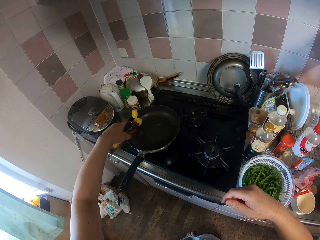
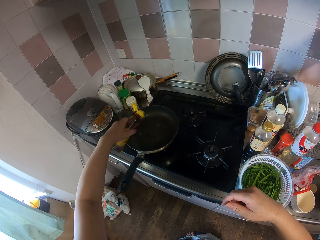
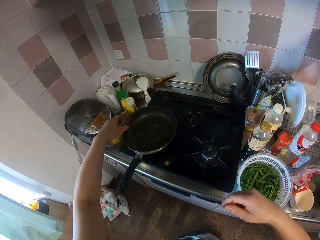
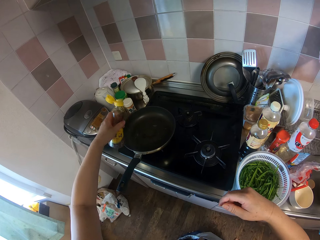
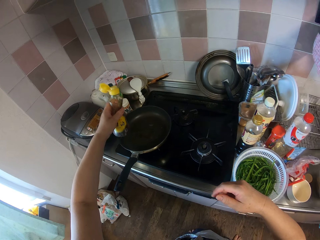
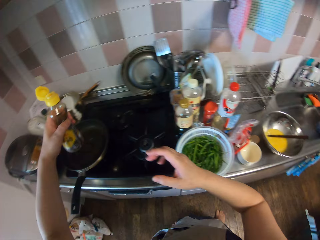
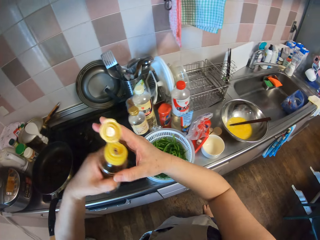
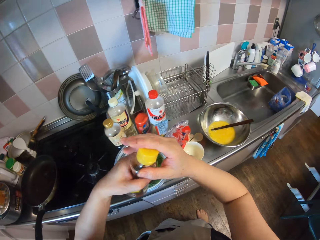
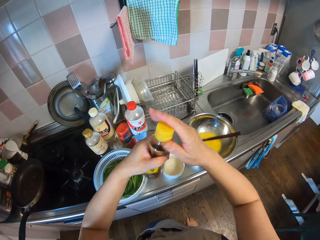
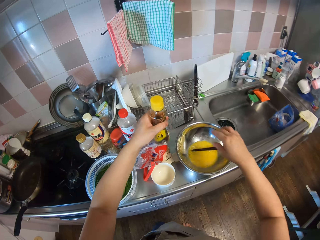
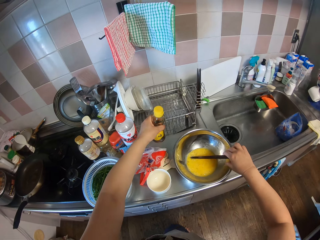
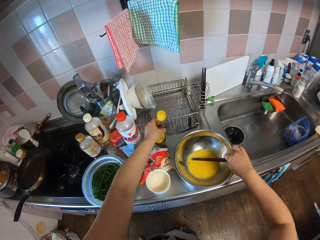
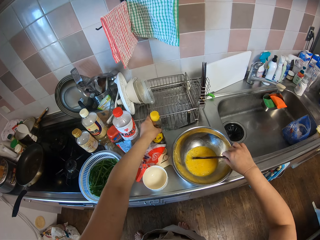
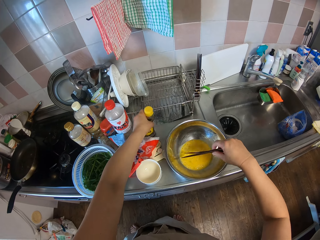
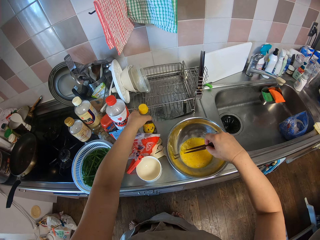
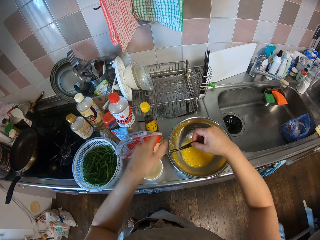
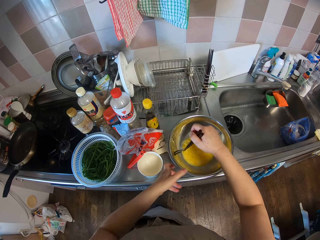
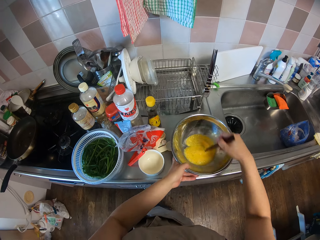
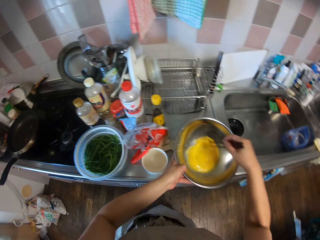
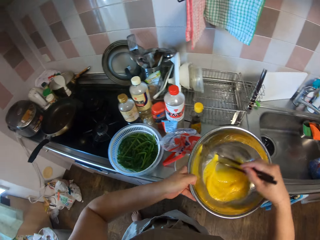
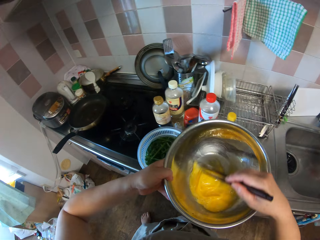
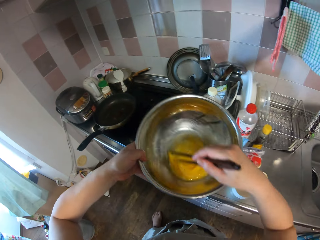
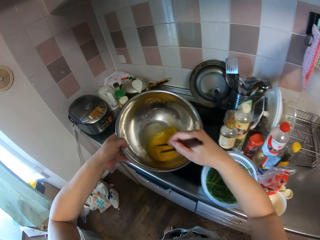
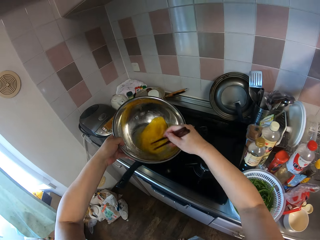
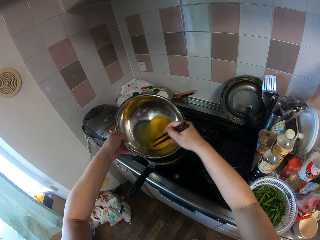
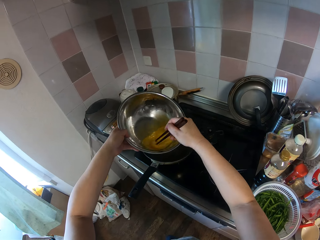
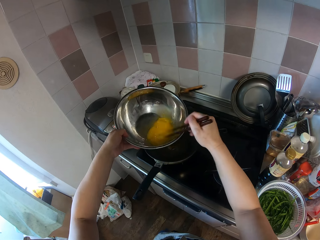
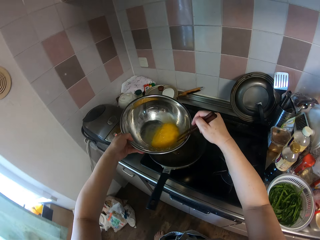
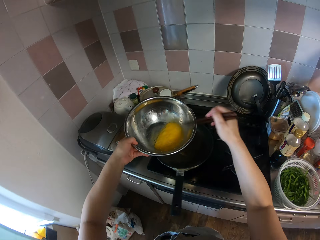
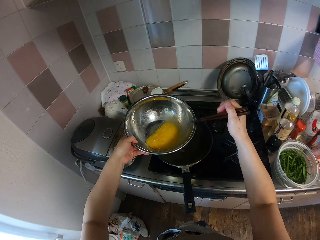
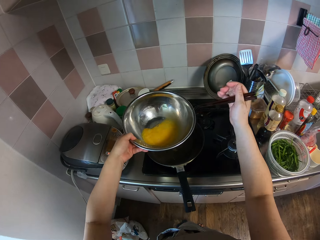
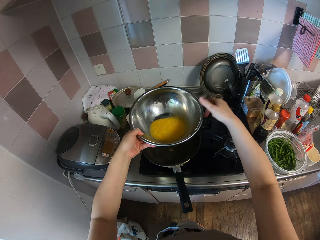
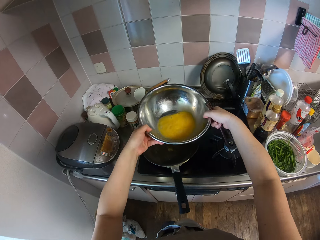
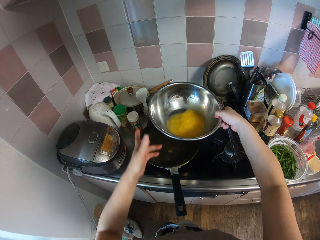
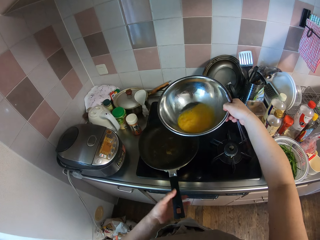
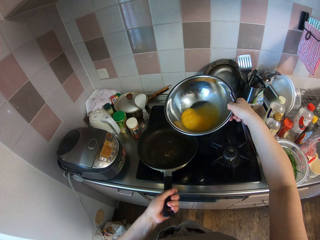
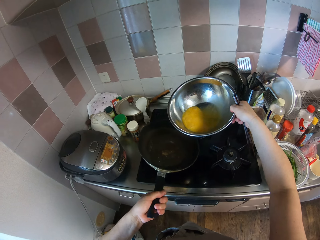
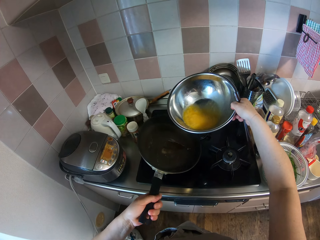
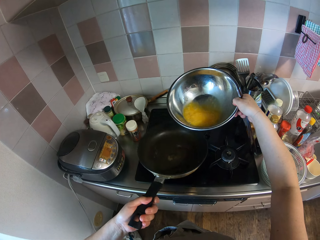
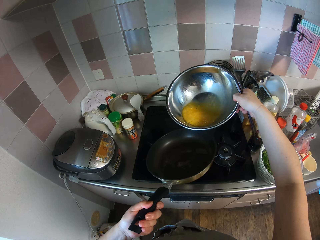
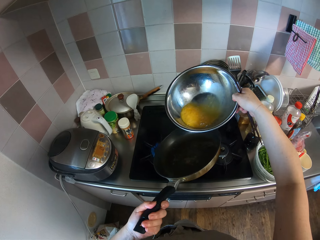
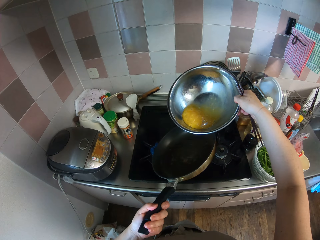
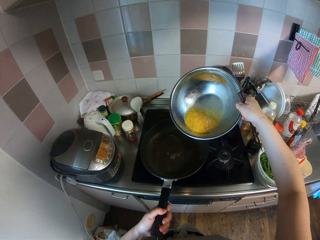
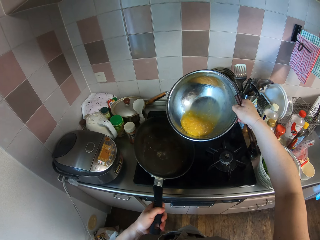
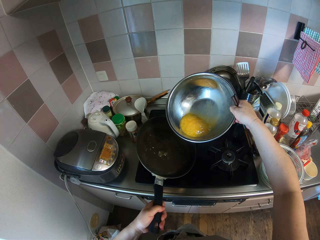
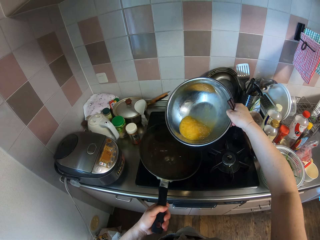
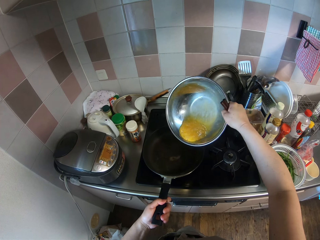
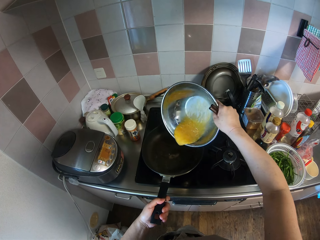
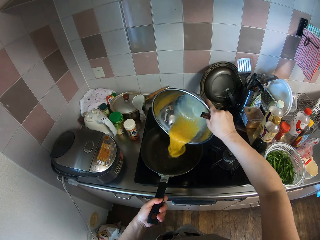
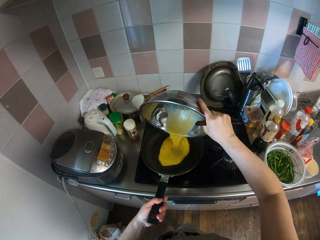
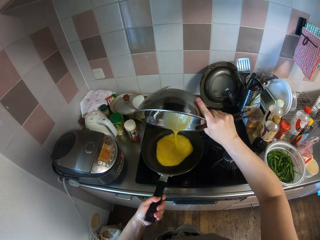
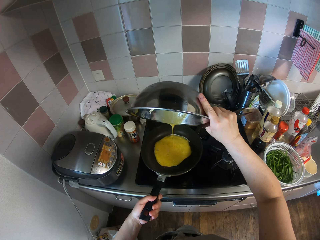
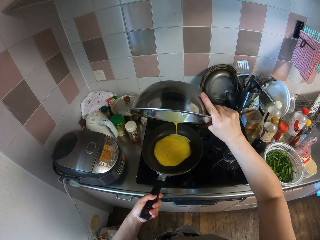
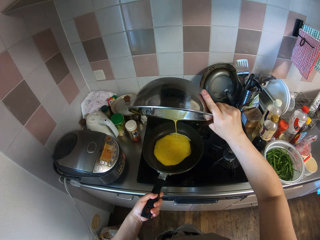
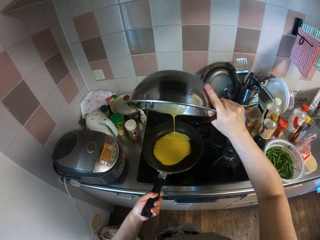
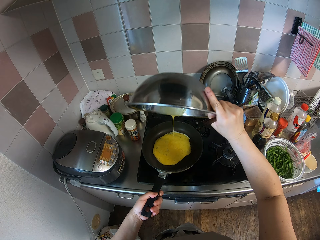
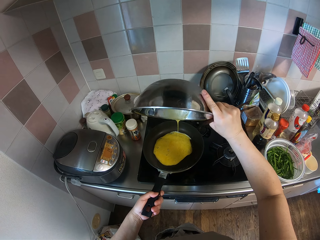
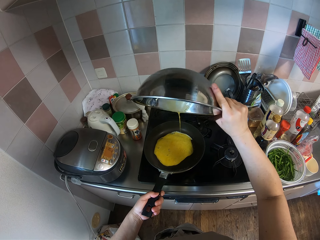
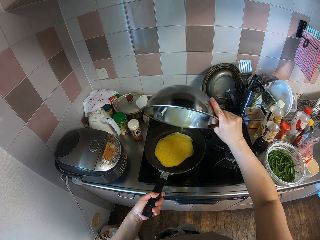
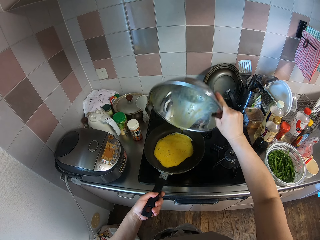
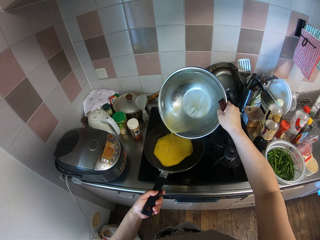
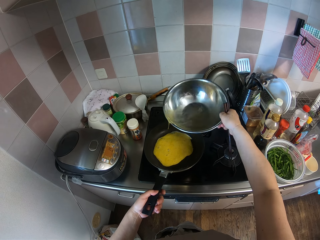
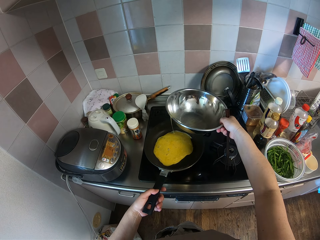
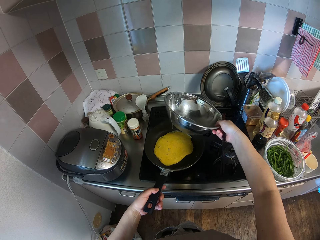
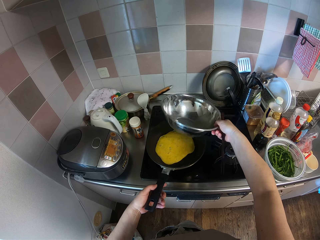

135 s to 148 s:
The camera wearer pours the oil into the fry pan on the gas. They close the cover of the bottle. They drop the bottle of oil on the table. They hold the chopsticks. They mix the egg with the chopstick in the bowl. They tap the chopstick on the bowl. They rotate the frying pan. They pour the egg into the fry pan. They pour the oil on the frying pan.

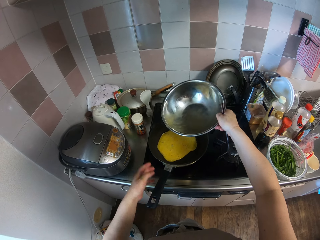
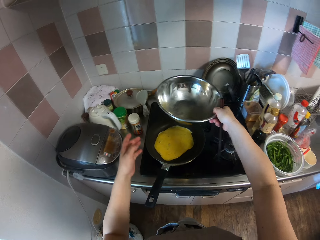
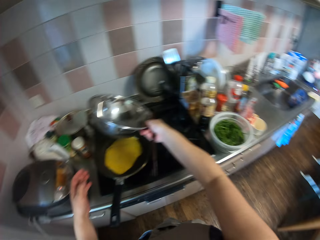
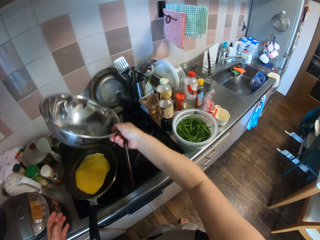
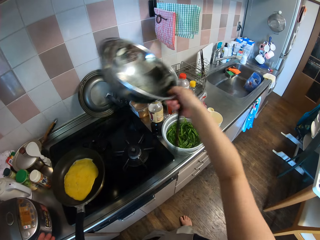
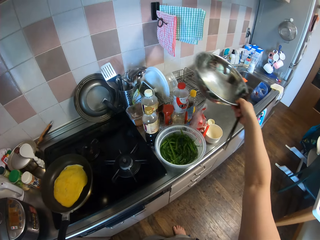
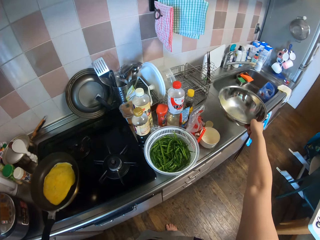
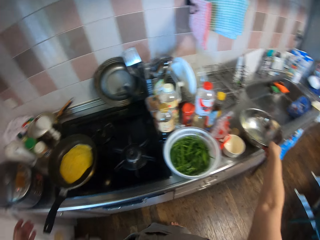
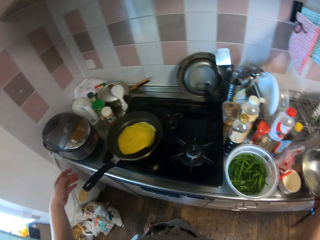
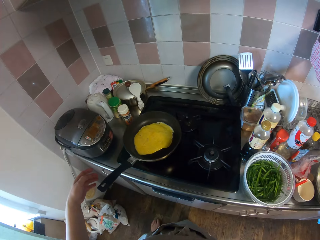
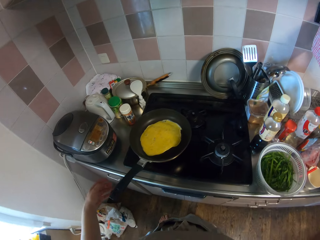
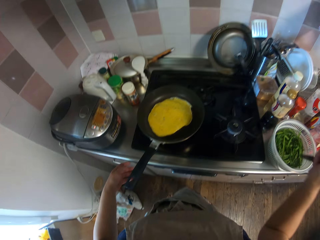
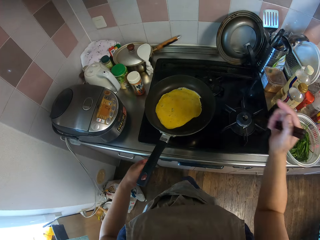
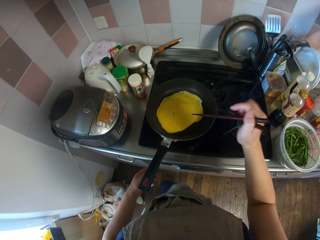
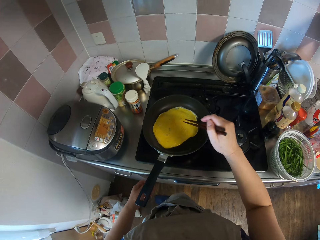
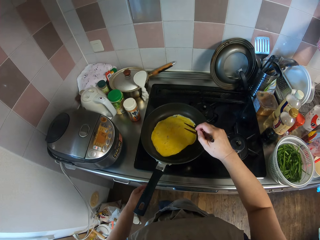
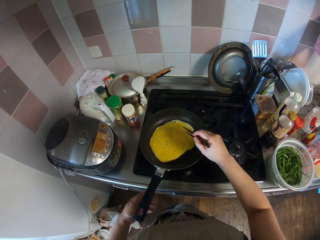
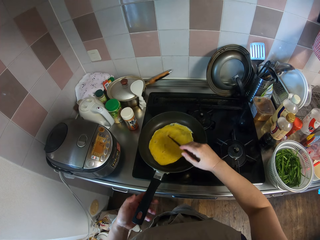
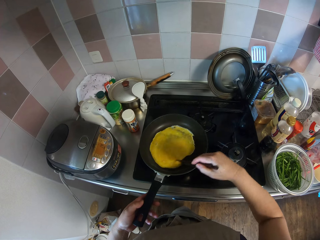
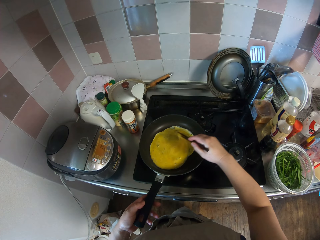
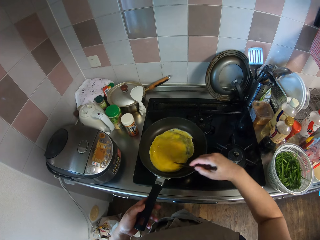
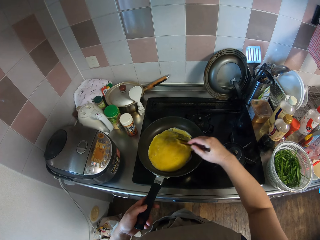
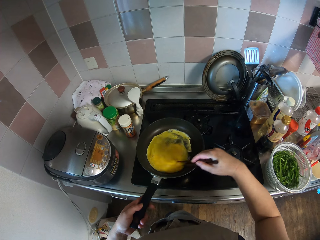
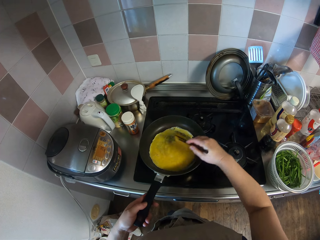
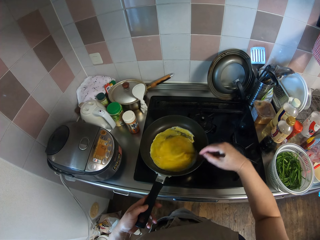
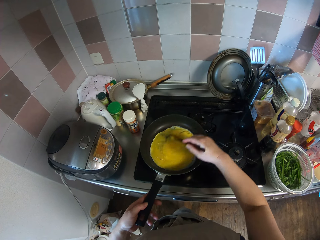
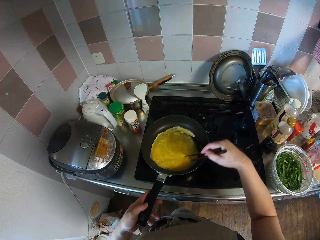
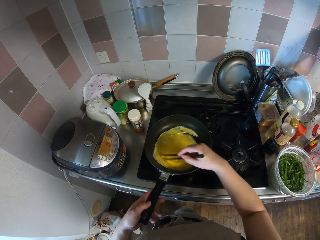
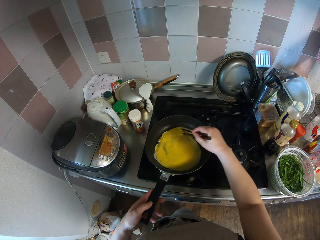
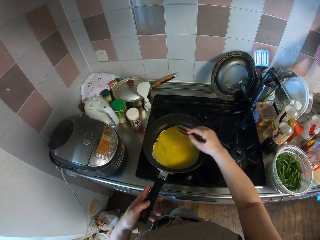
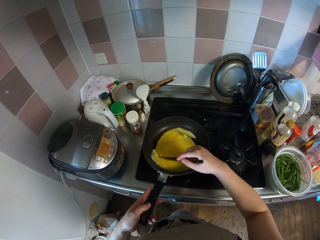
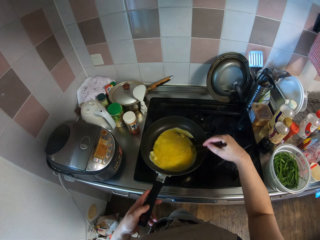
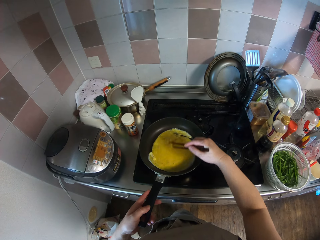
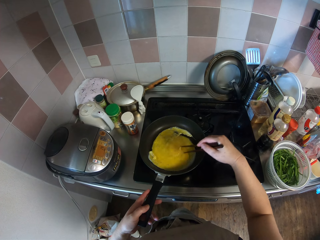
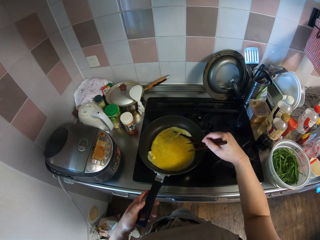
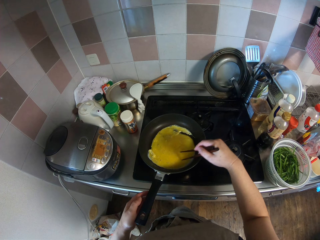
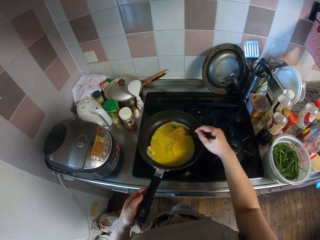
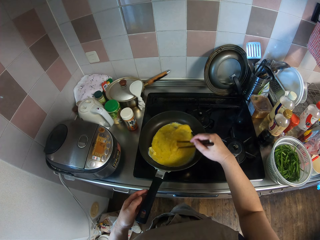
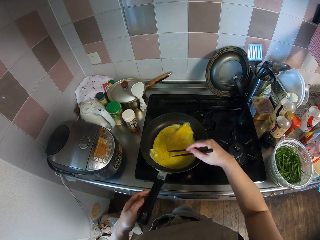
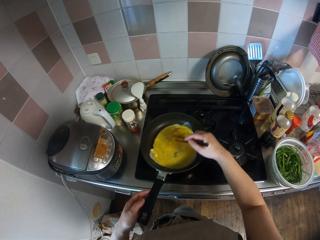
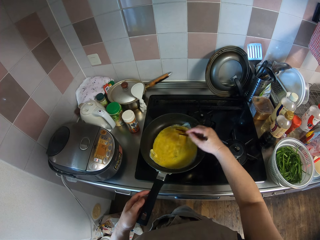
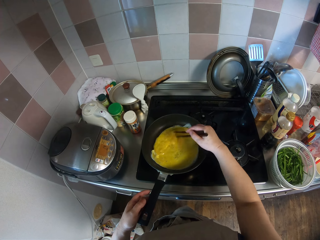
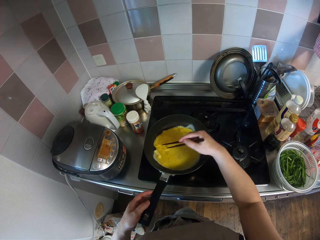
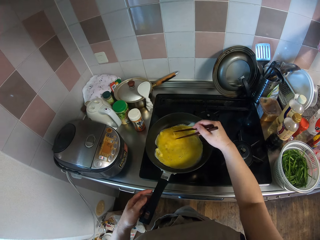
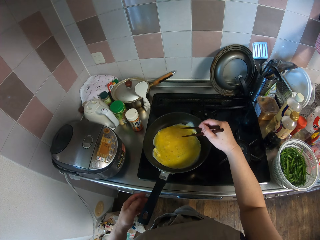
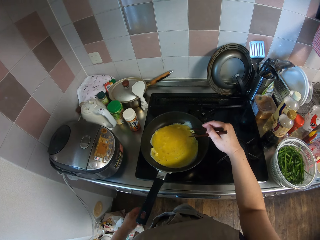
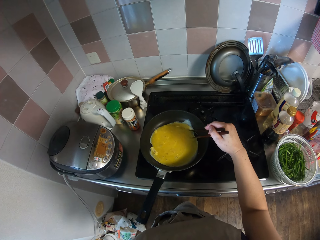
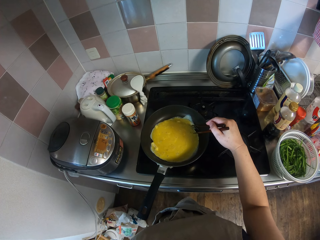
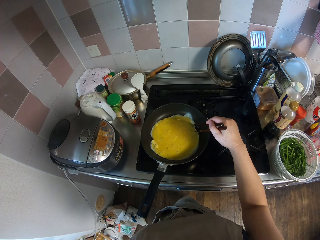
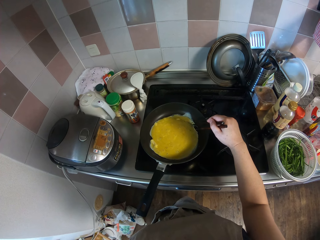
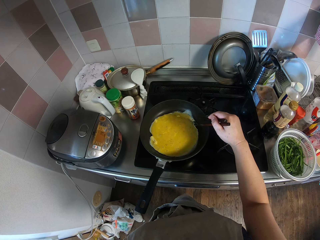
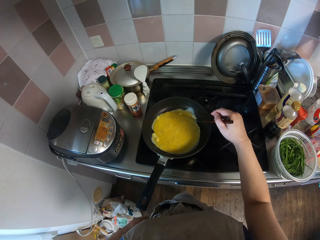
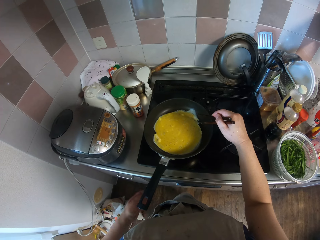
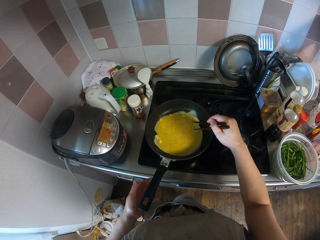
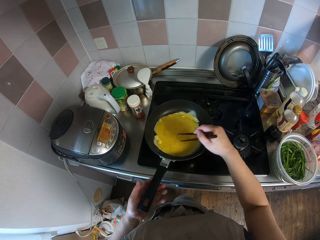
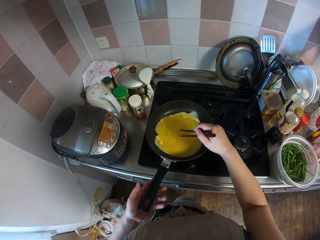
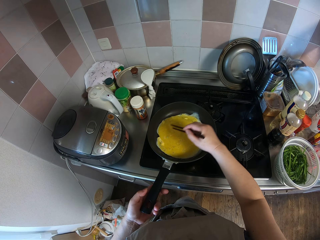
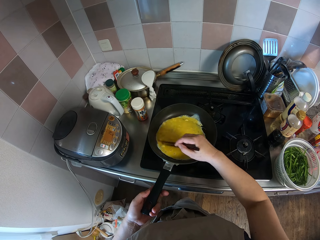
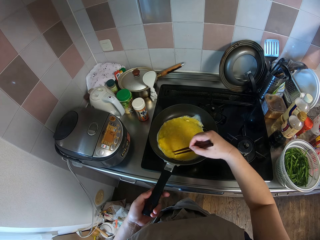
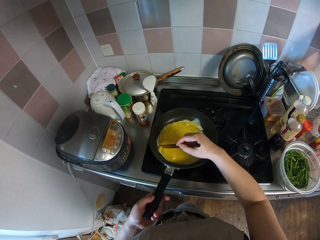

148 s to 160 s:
The camera wearer drops the bowl on the kitchen sink. They mix the eggs with the chopsticks.
